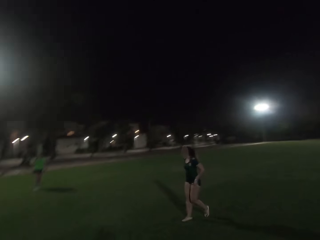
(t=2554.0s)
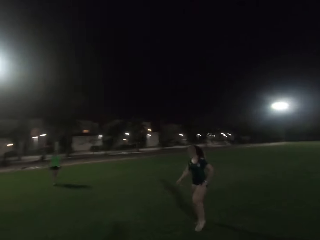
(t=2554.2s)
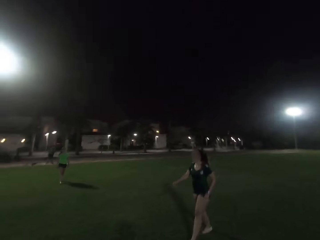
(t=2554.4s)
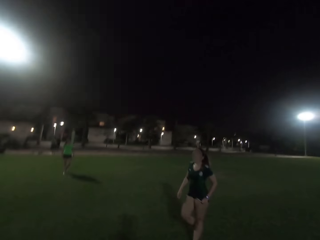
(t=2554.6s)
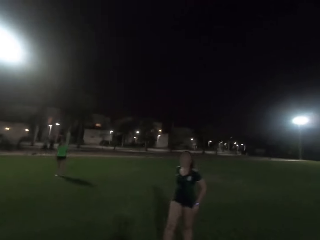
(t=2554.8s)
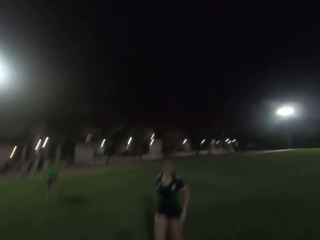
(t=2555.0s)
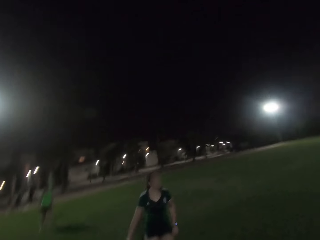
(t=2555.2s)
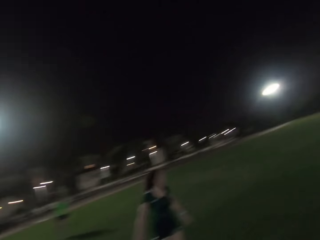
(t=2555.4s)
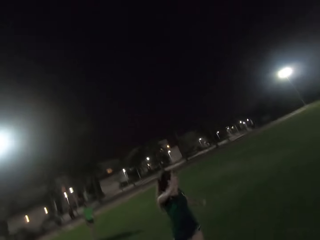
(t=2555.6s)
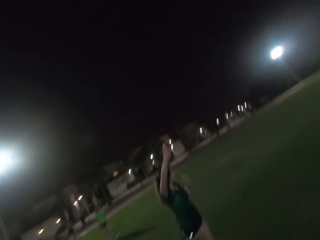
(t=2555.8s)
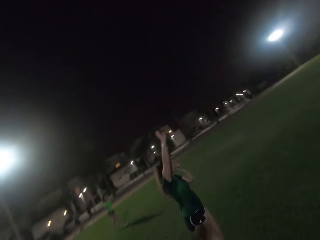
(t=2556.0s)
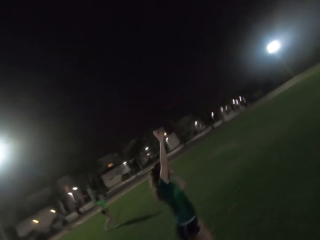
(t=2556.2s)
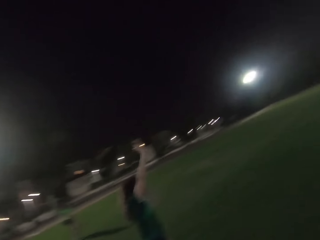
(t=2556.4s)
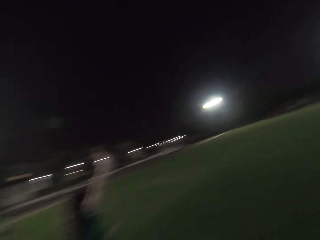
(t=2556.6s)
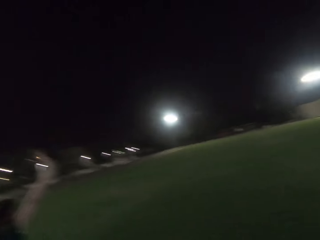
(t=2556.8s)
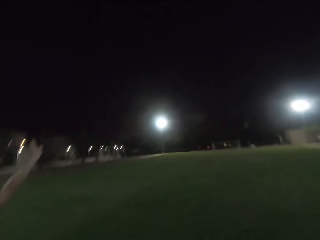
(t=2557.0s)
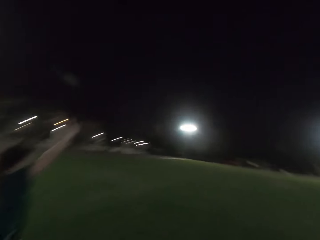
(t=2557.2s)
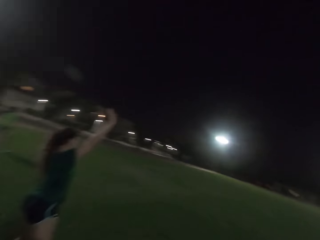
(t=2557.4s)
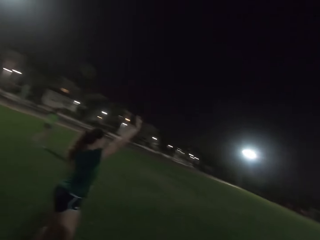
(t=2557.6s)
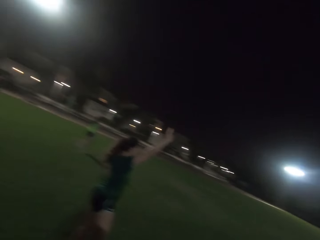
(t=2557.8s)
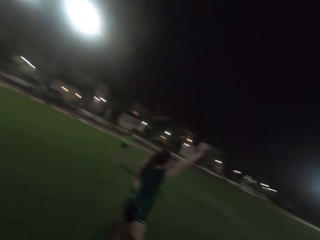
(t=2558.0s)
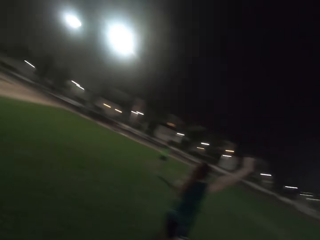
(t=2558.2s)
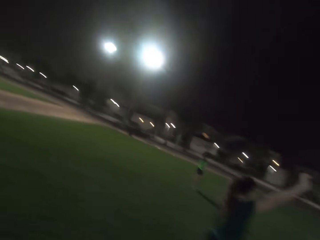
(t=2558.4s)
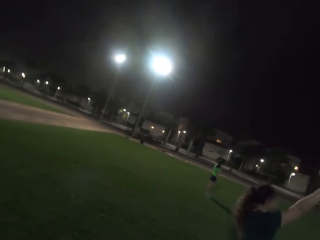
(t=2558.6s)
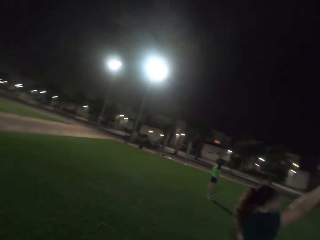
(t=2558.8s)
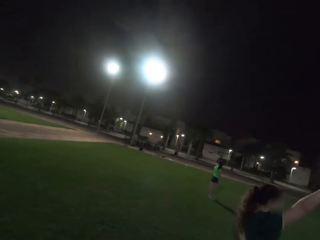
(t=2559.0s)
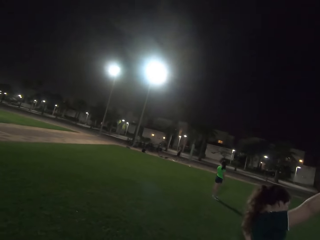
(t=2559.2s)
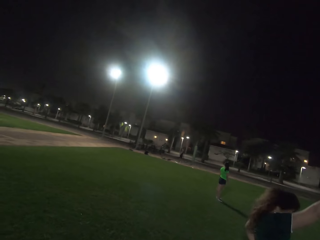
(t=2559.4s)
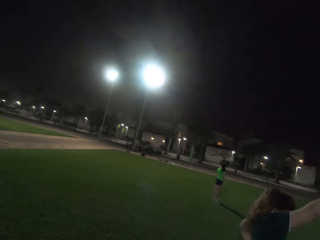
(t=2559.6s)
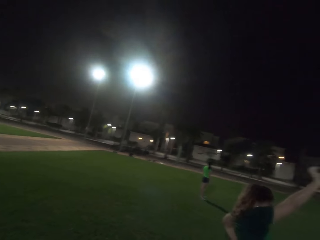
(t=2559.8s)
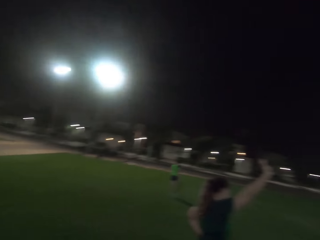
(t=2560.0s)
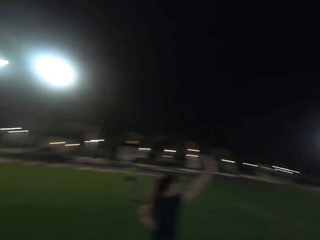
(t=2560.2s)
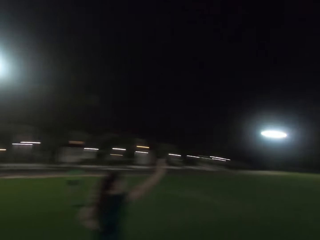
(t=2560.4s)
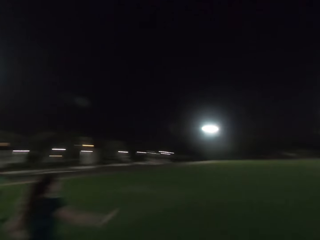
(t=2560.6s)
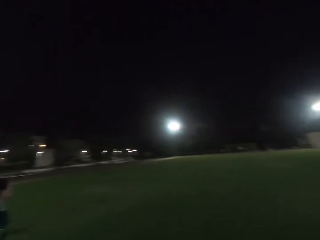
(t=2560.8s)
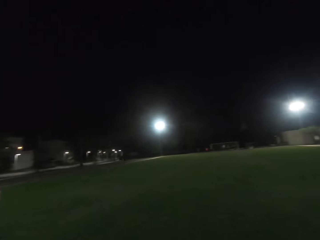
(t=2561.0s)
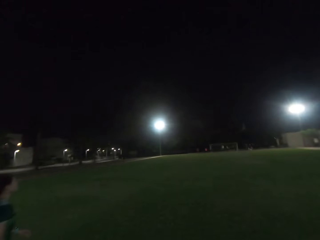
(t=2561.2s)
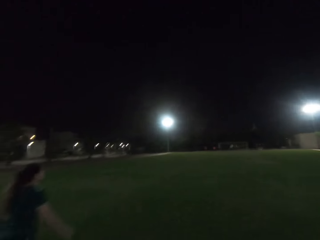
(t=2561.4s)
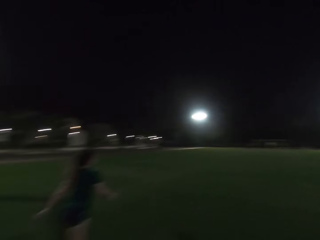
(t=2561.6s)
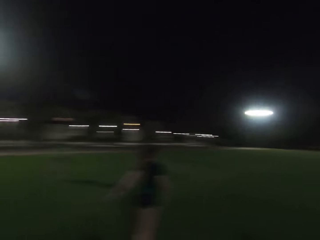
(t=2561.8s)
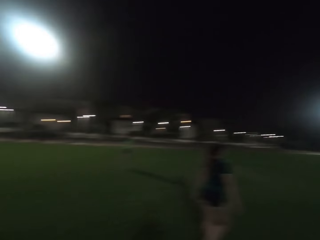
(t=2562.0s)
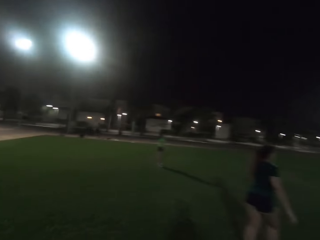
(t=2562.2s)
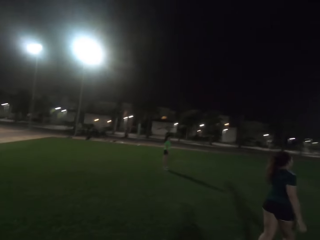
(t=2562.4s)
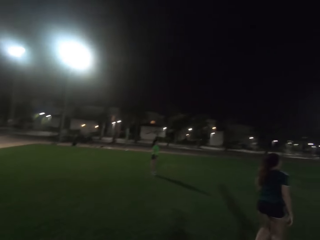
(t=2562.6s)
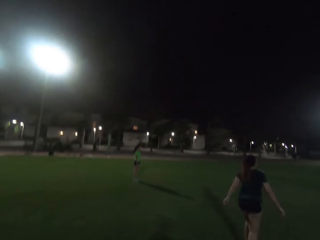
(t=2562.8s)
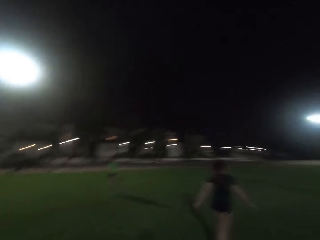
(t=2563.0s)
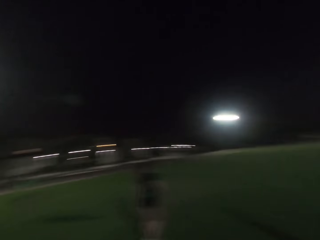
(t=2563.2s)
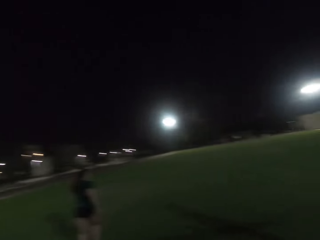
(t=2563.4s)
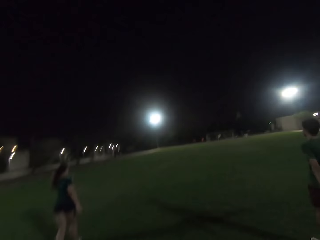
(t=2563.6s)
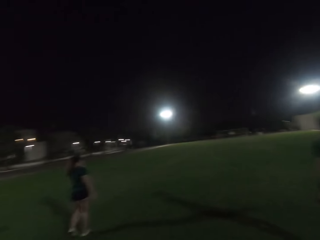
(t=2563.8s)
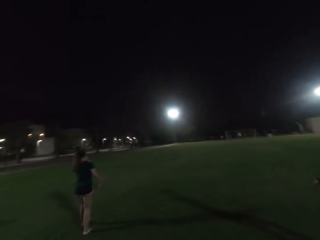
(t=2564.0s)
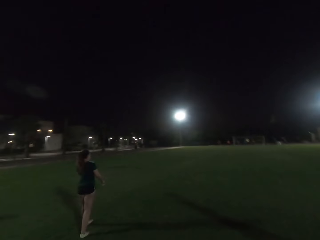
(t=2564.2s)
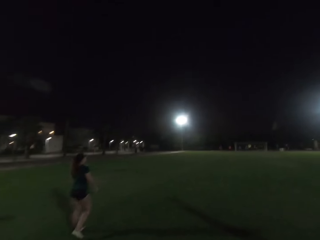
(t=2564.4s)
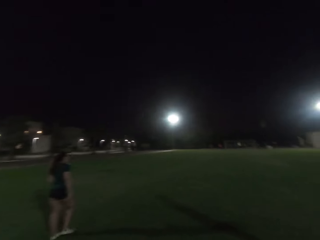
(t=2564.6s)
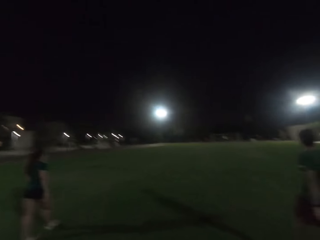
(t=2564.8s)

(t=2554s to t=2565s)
The woman walks on the field and turns around. The other woman lifts her hand. The camera wearer looks around. The other woman stands. The camera wearer looks around. The other woman walks. The first woman walks on the field.

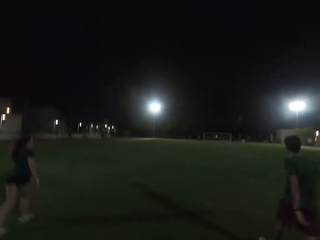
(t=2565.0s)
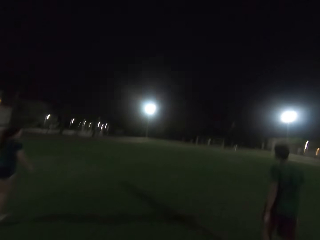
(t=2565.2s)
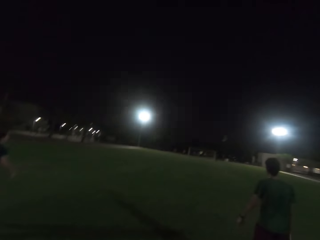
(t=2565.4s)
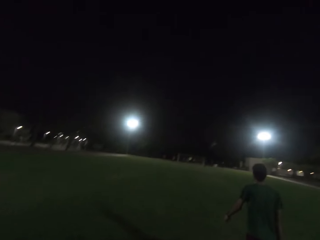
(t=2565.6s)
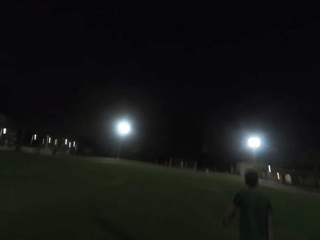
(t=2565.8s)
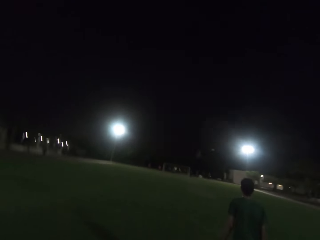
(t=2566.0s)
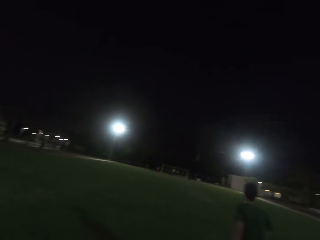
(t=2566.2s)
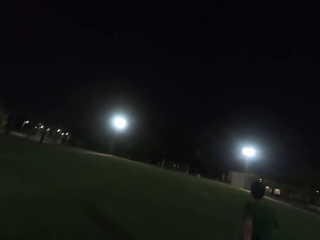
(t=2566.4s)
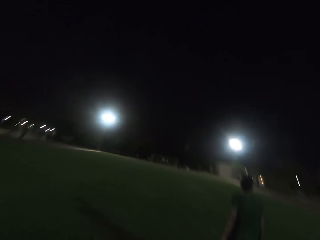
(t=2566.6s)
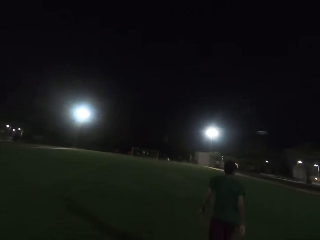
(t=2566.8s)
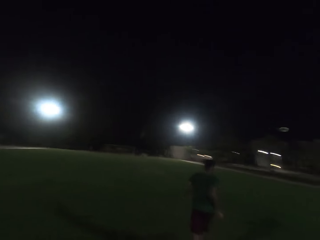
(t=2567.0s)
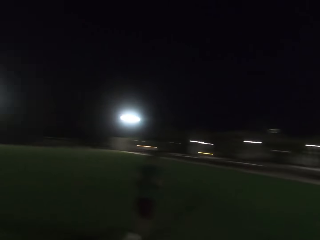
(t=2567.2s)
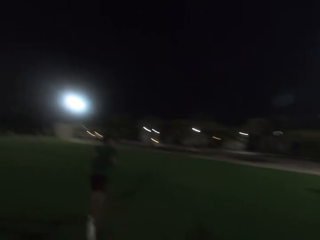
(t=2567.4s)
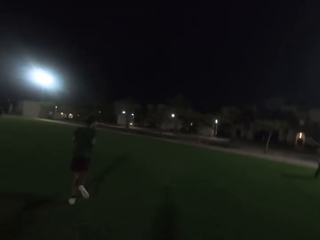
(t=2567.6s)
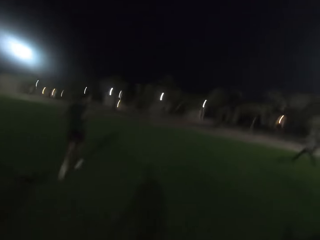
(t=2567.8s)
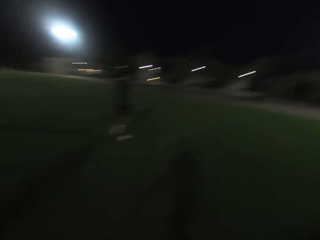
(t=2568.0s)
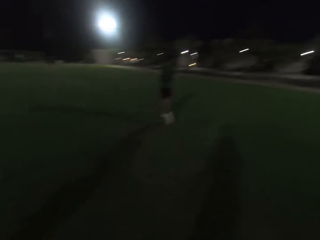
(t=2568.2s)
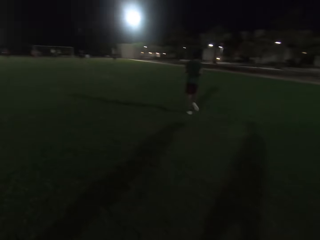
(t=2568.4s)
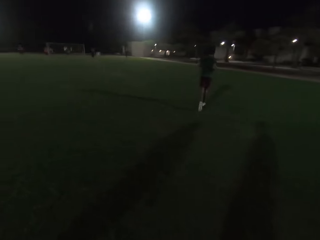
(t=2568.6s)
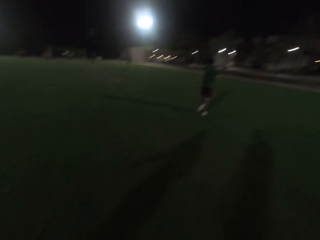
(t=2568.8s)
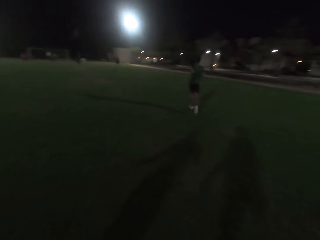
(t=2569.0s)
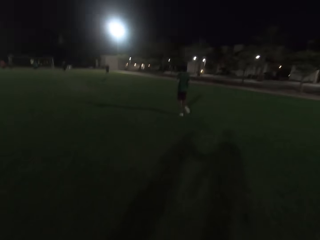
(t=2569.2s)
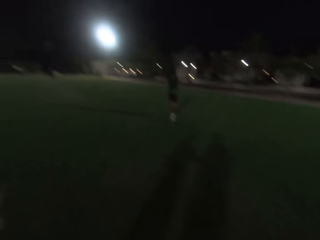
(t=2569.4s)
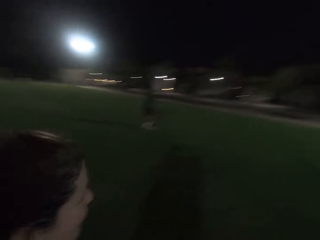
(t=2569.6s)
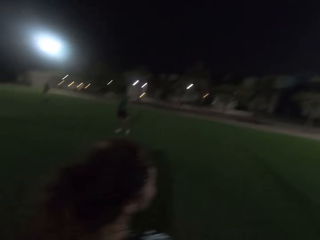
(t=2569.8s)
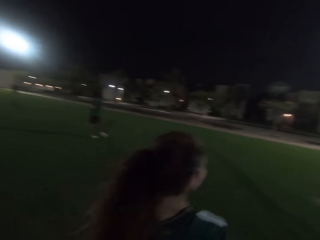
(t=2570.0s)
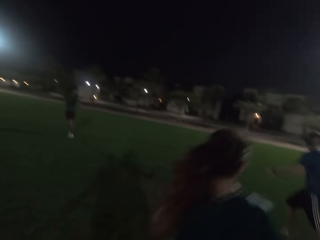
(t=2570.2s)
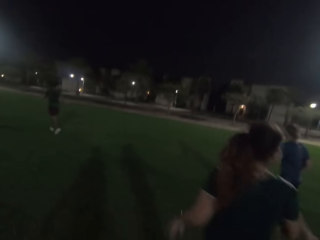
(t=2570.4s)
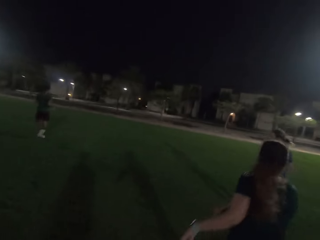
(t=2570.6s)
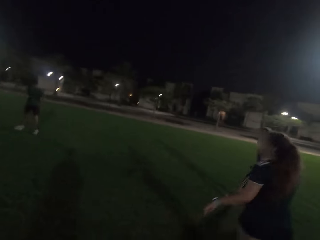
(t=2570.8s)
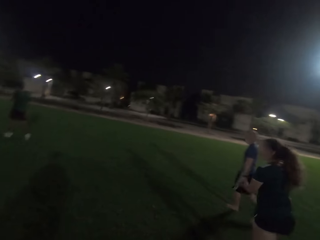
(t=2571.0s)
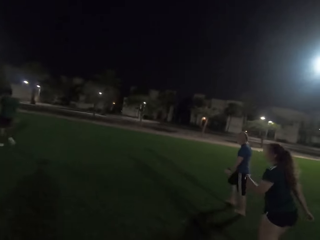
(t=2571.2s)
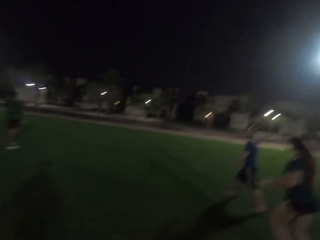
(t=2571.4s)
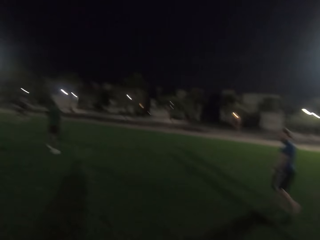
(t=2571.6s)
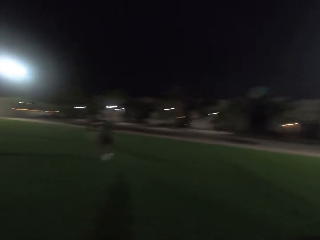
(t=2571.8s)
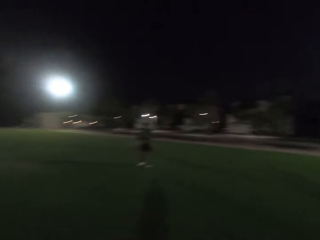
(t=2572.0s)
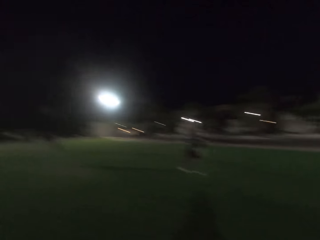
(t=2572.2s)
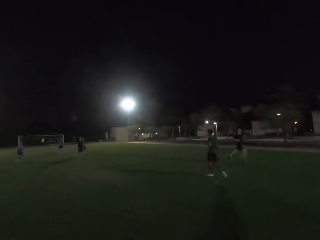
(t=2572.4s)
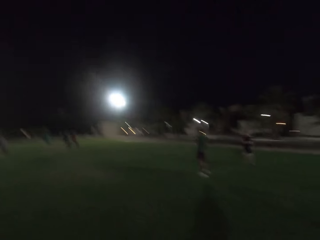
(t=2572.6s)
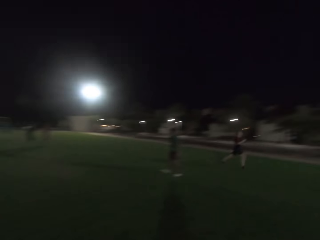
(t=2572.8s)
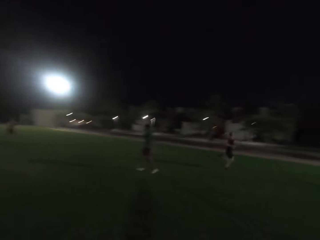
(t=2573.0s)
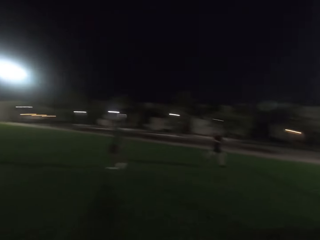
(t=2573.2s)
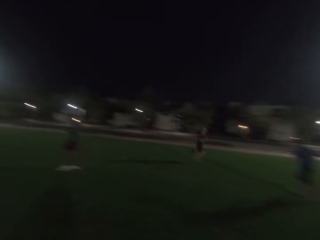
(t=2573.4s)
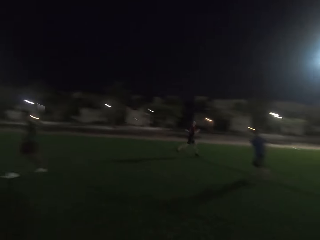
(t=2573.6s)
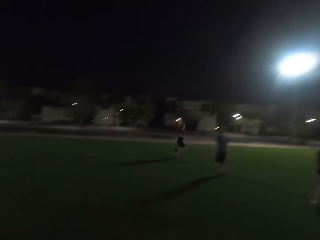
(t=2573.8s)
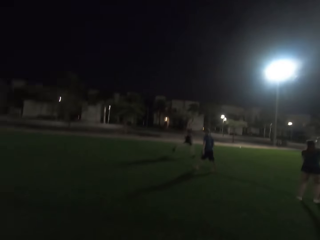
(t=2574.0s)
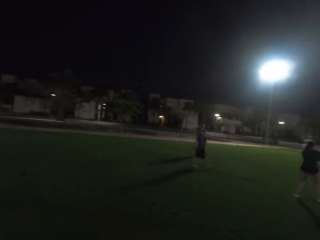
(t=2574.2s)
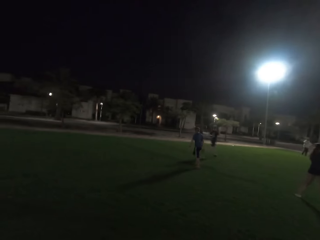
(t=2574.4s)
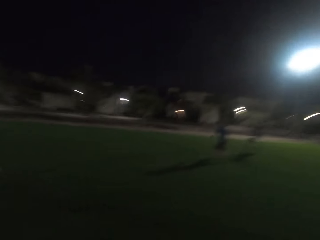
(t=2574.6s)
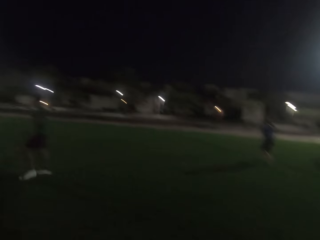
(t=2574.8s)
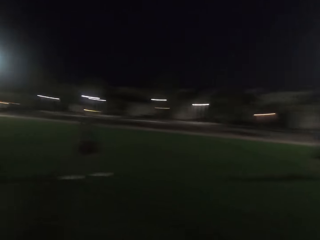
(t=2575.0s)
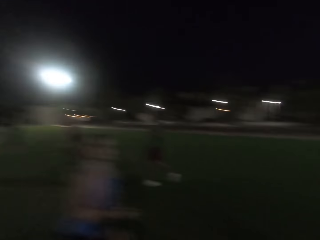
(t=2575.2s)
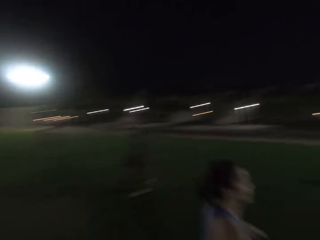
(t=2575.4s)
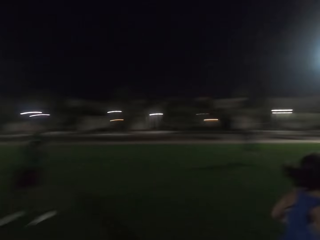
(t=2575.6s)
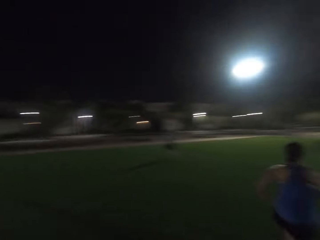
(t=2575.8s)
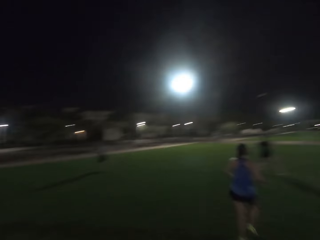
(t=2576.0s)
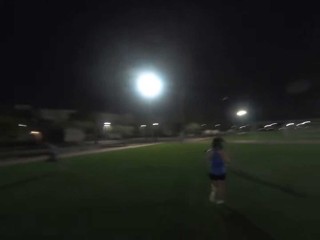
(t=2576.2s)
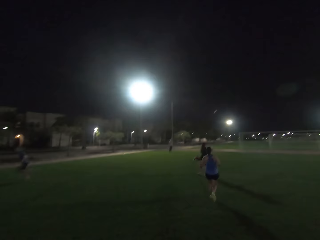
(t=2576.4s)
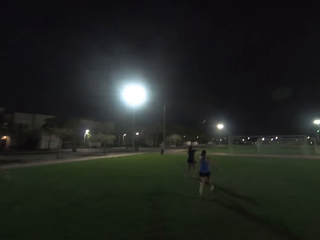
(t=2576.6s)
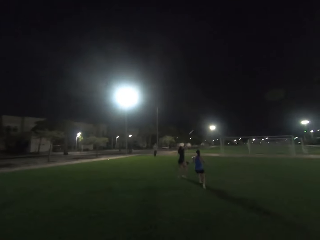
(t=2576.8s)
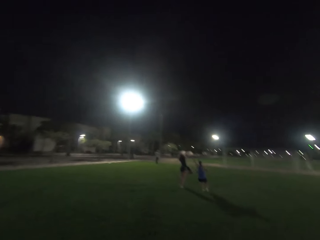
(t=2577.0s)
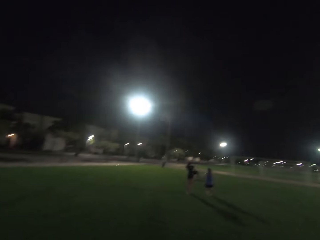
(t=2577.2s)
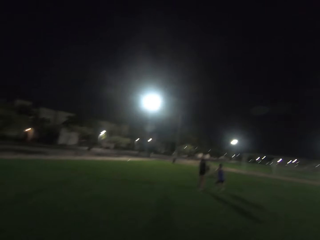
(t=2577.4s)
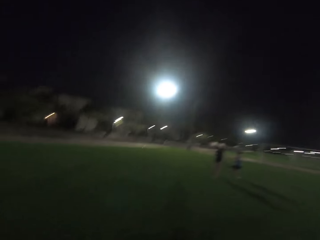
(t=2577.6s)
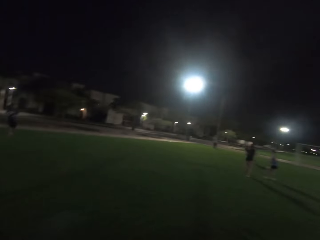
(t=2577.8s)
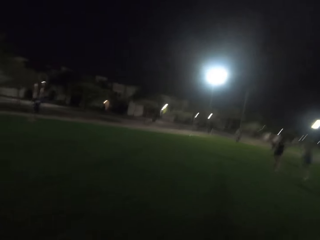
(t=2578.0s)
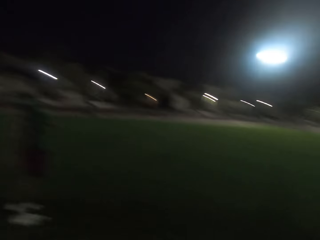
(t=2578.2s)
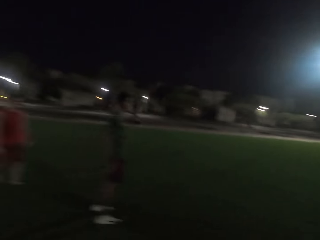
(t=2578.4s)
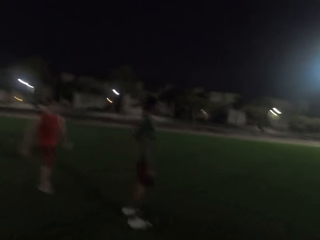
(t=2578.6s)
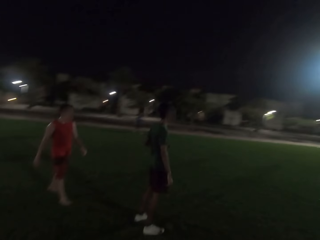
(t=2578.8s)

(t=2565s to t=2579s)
A man walks on the field. The camera wearer walks on the field. The man and a woman run on the field. Another woman walks across. The first man, the first woman and another man walk on the field. A third woman walks. The camera wearer looks around. A man runs on the field. The third woman walks. A person runs on the field. The second woman lifts her leg. The first woman walks.
